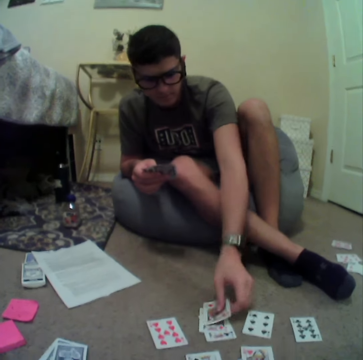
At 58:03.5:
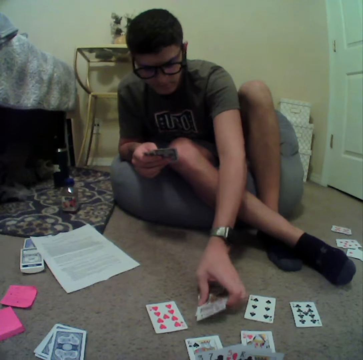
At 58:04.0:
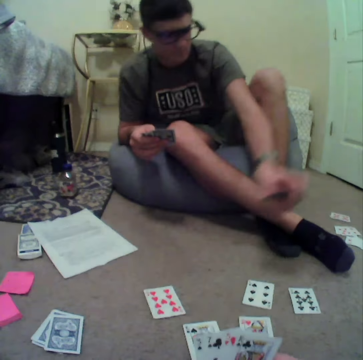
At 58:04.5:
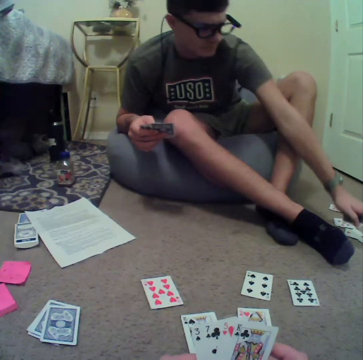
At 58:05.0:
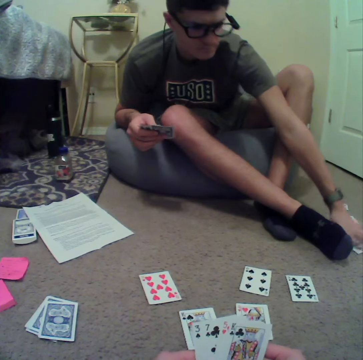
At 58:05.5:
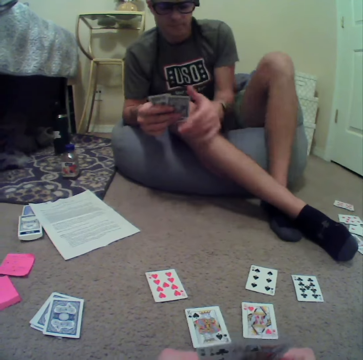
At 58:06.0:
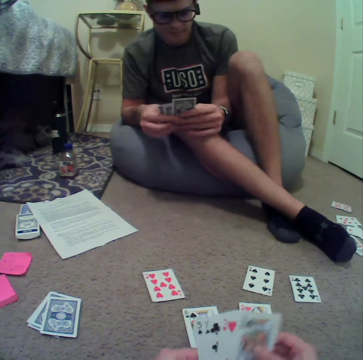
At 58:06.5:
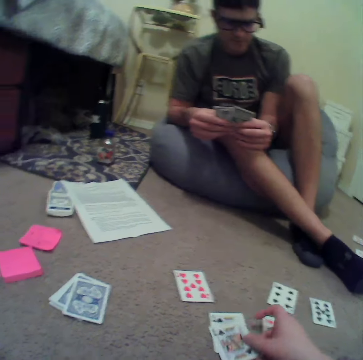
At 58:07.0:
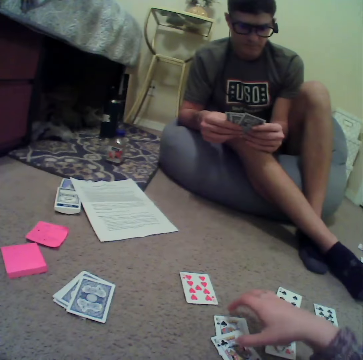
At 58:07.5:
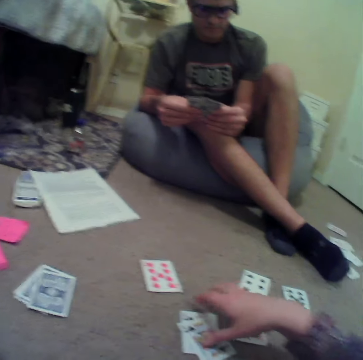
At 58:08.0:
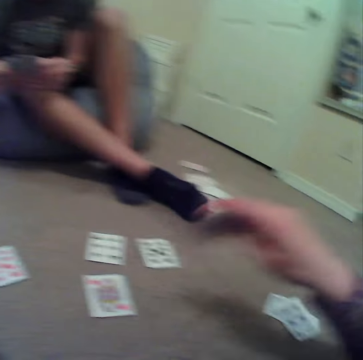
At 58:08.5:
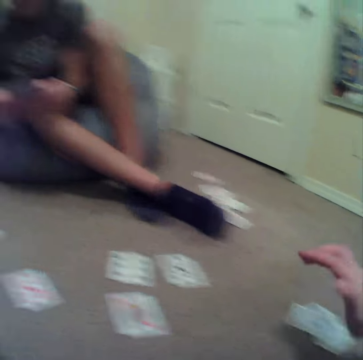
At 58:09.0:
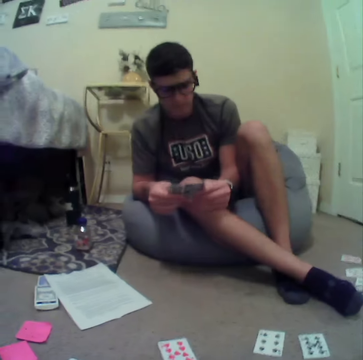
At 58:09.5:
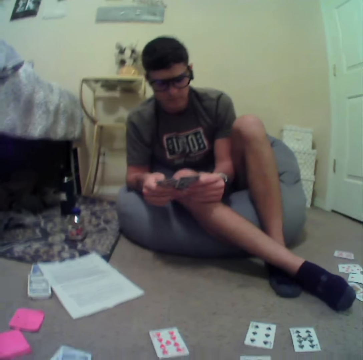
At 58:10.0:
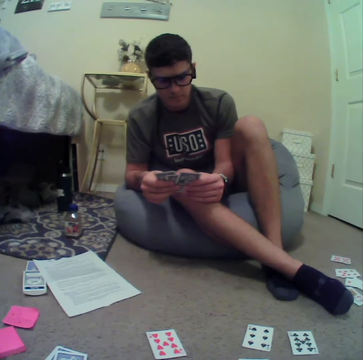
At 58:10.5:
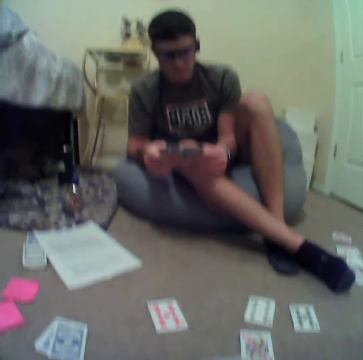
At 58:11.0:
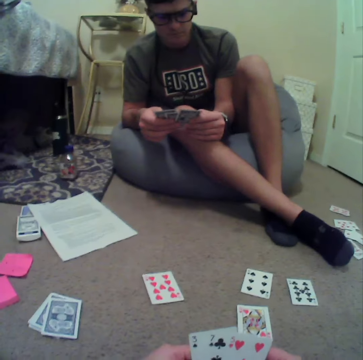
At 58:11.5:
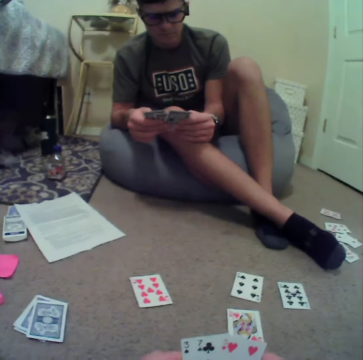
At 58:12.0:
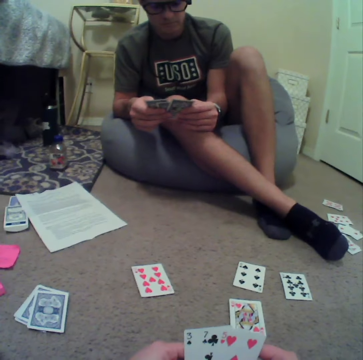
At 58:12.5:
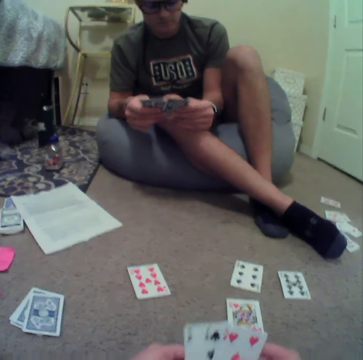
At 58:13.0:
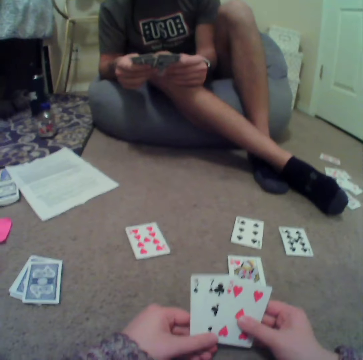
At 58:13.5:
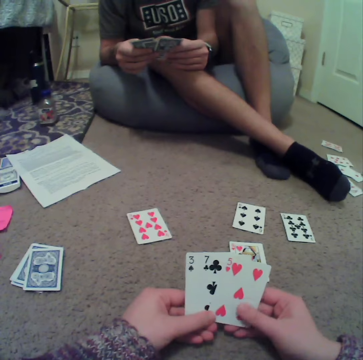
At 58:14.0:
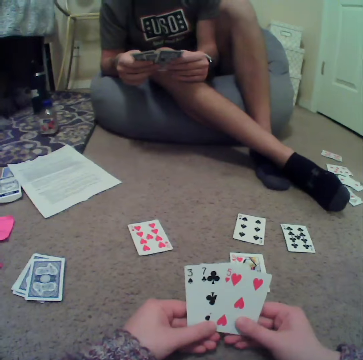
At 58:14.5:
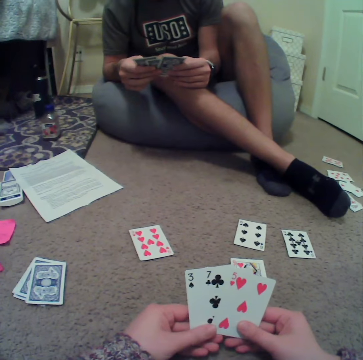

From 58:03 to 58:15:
A person moves cards in the room and places the card on the floor. The person picks the cards and places the cards down. The camera wearer plays a rummy card game in the room. They place the cards down. The person picks the cards.

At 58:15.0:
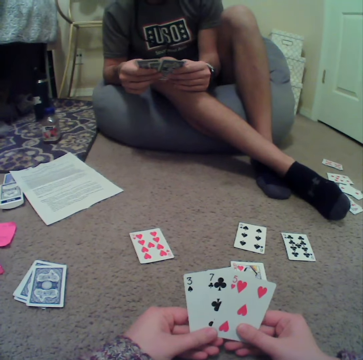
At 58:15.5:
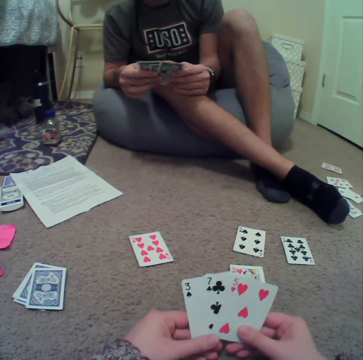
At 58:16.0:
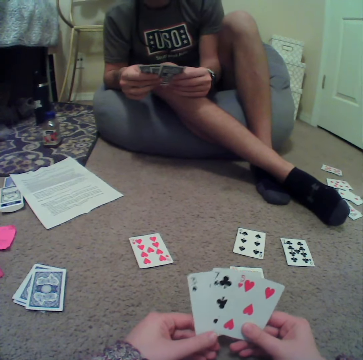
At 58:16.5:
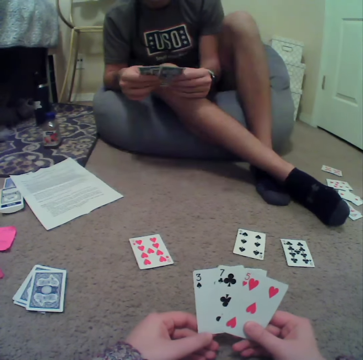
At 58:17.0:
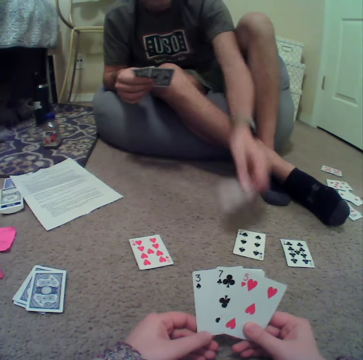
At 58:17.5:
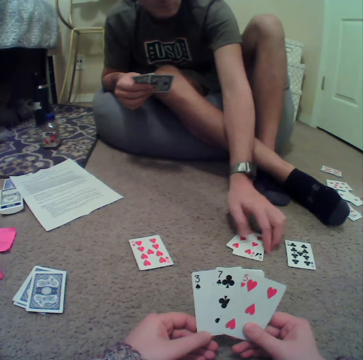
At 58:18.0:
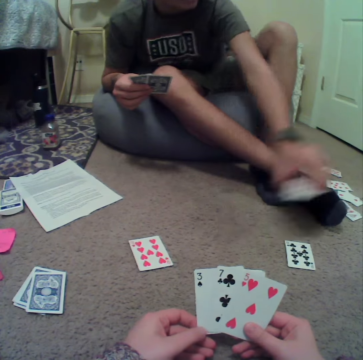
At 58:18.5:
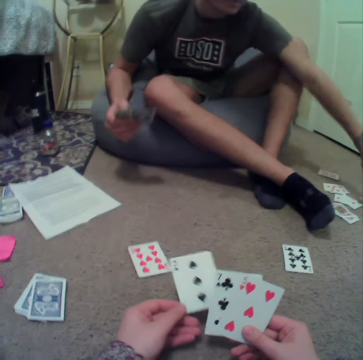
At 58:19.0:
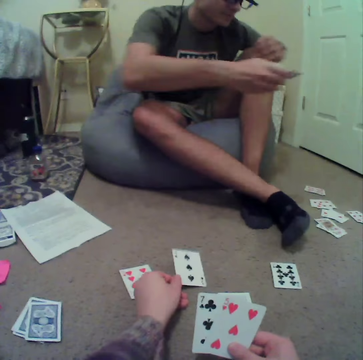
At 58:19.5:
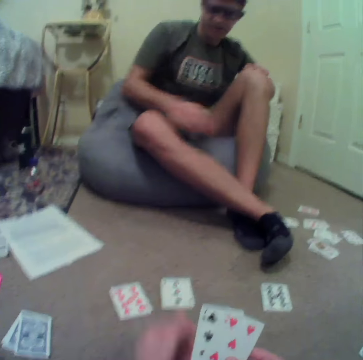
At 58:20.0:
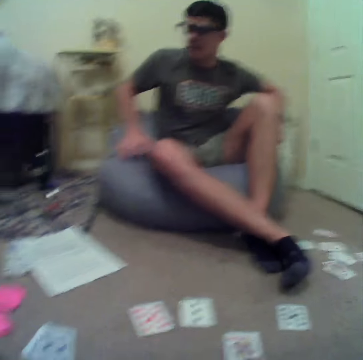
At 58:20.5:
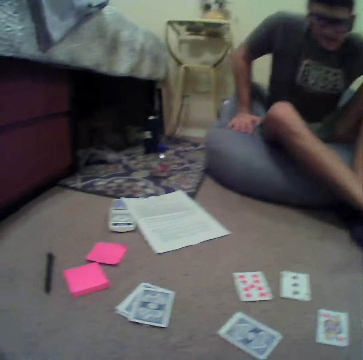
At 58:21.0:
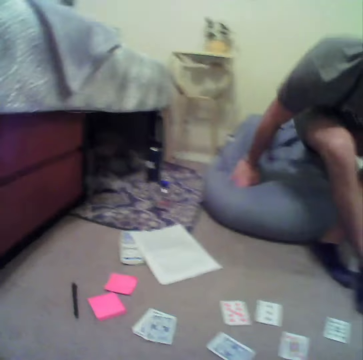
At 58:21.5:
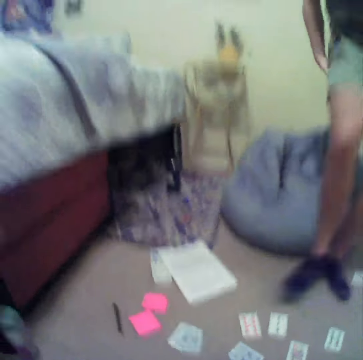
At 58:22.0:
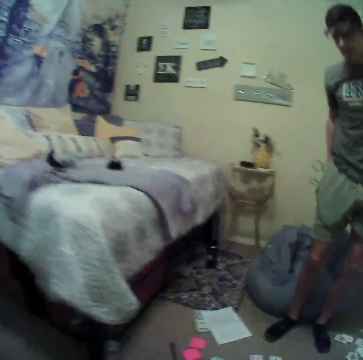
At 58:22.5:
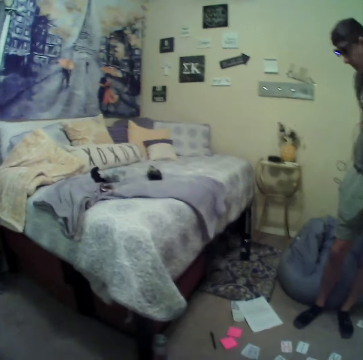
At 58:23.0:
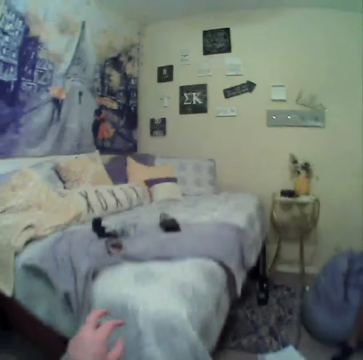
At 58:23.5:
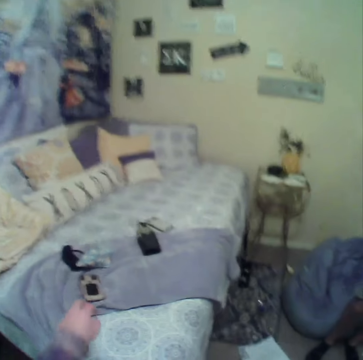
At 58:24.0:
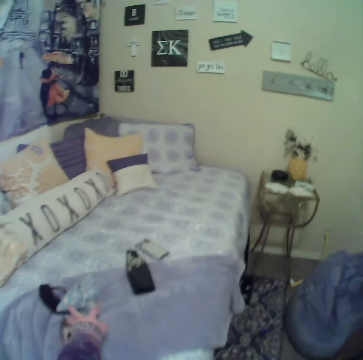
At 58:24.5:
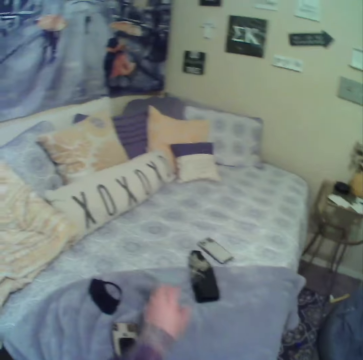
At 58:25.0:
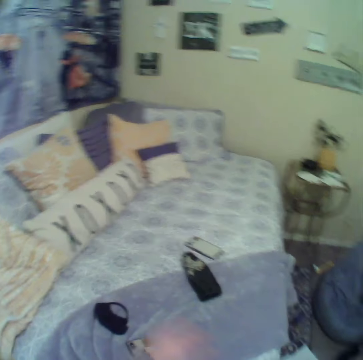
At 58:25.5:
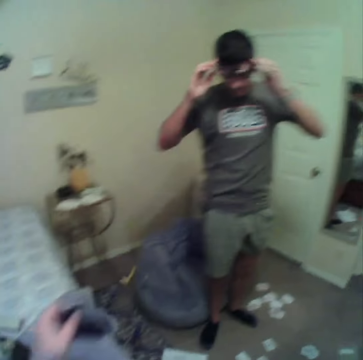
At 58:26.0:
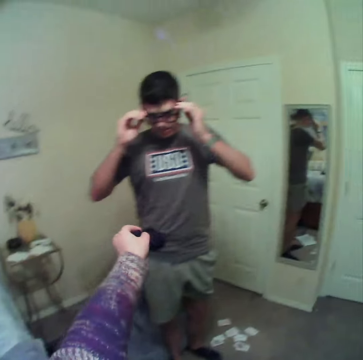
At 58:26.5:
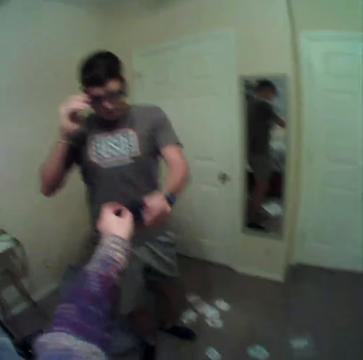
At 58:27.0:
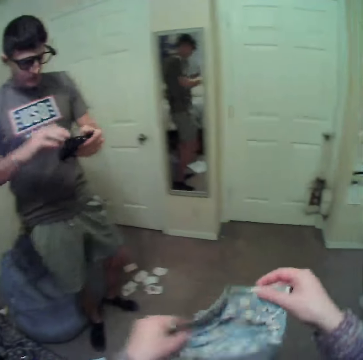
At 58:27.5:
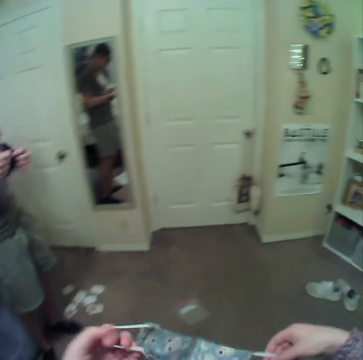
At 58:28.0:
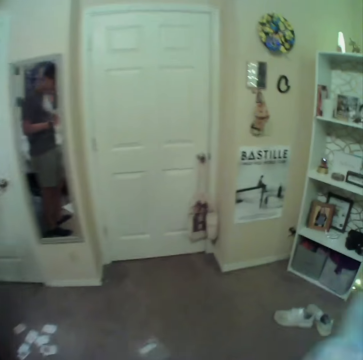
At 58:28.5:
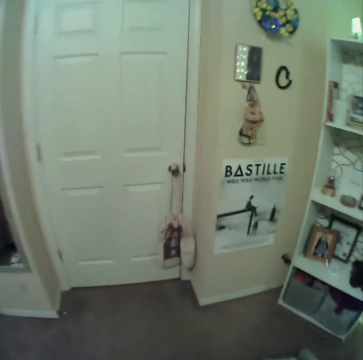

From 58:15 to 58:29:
A person plays a rummy card game in the room and places the card on the floor. The camera wearer plays the rummy card game in the room. They place the card on the floor. The person stands up from the couch. The camera wearer takes a face mask from the bed. They give the person the face mask.

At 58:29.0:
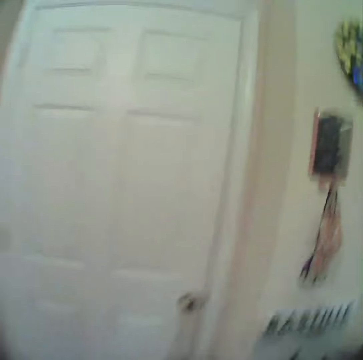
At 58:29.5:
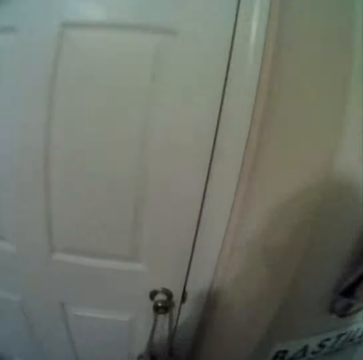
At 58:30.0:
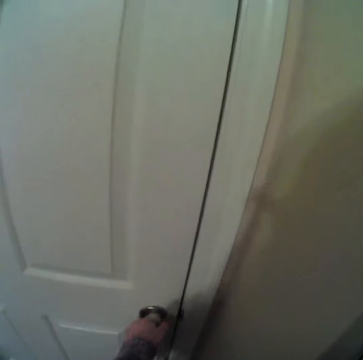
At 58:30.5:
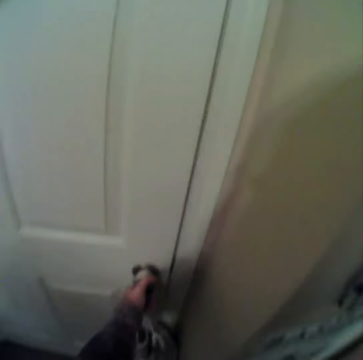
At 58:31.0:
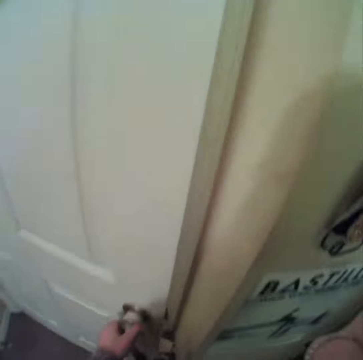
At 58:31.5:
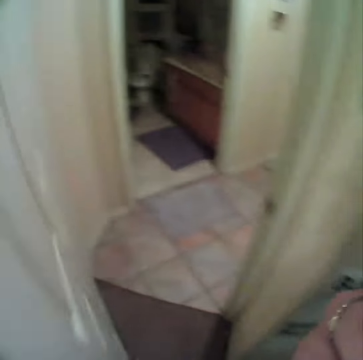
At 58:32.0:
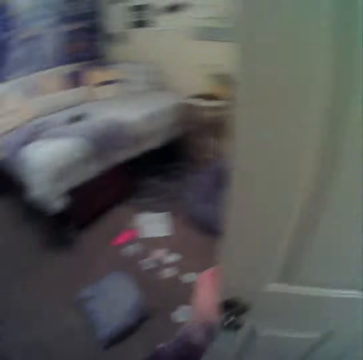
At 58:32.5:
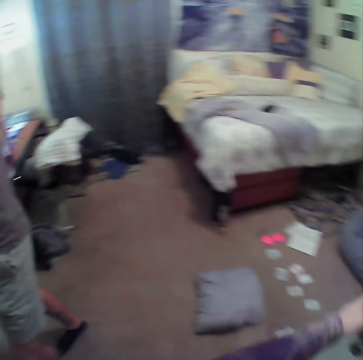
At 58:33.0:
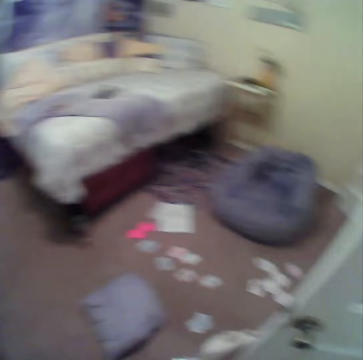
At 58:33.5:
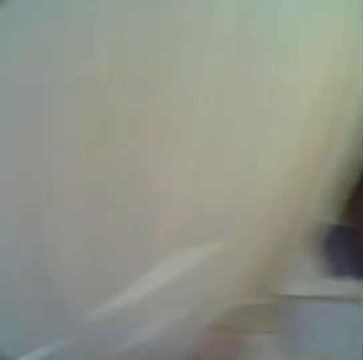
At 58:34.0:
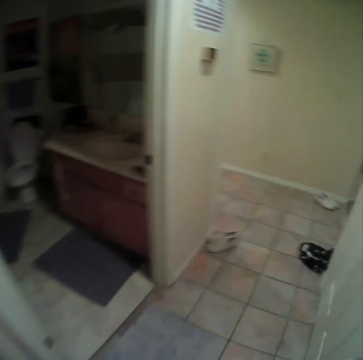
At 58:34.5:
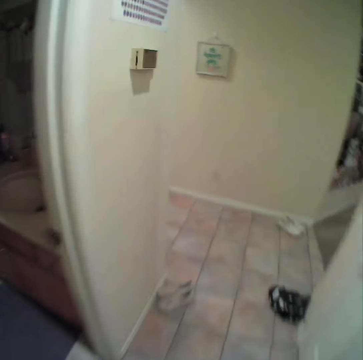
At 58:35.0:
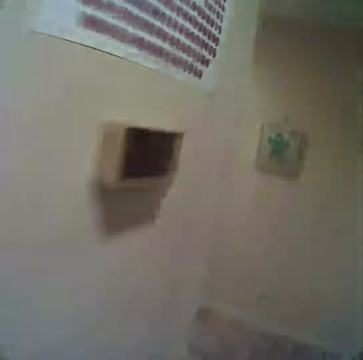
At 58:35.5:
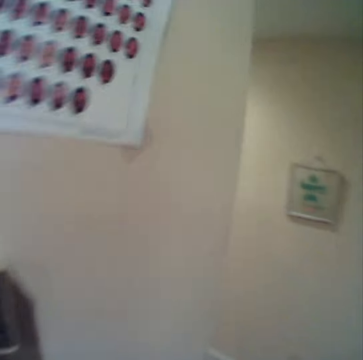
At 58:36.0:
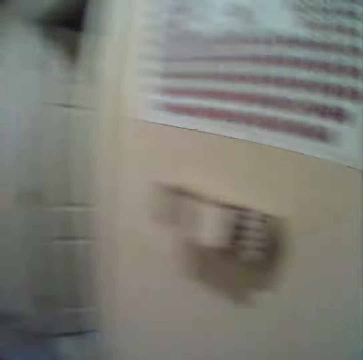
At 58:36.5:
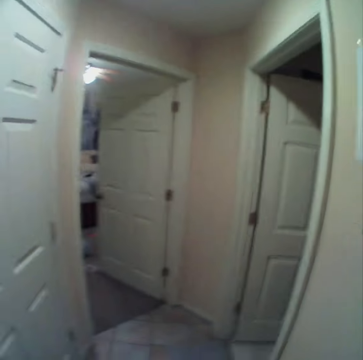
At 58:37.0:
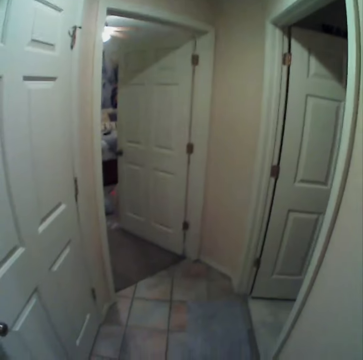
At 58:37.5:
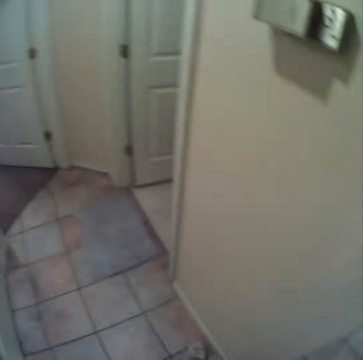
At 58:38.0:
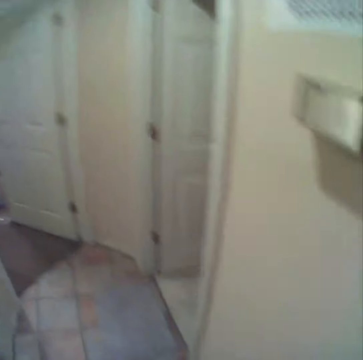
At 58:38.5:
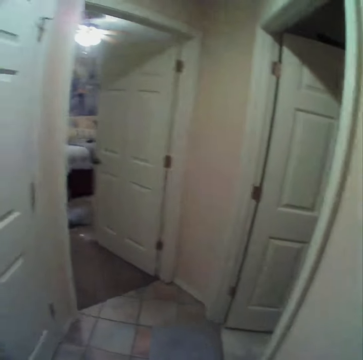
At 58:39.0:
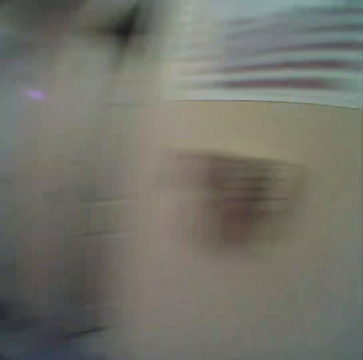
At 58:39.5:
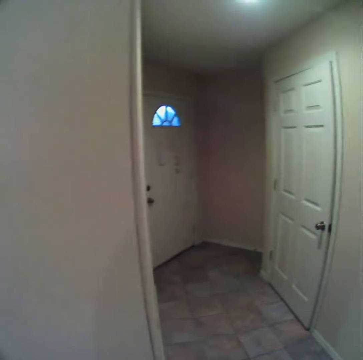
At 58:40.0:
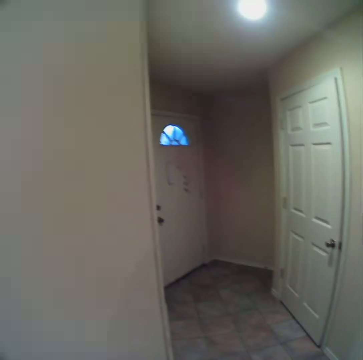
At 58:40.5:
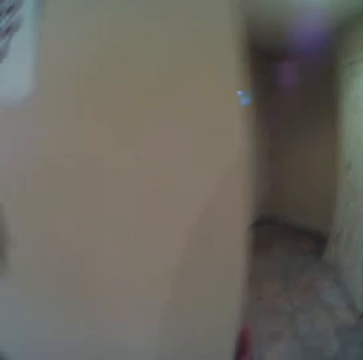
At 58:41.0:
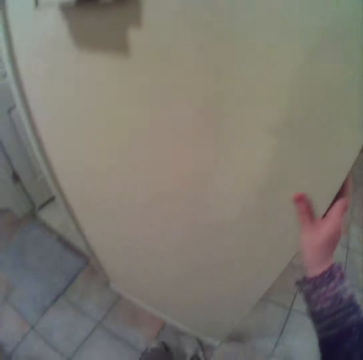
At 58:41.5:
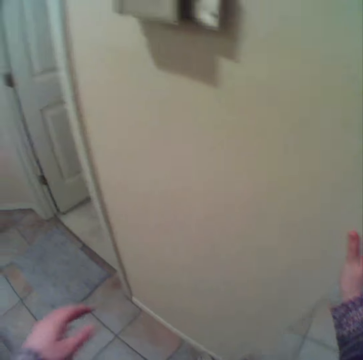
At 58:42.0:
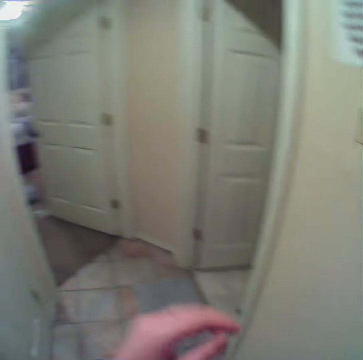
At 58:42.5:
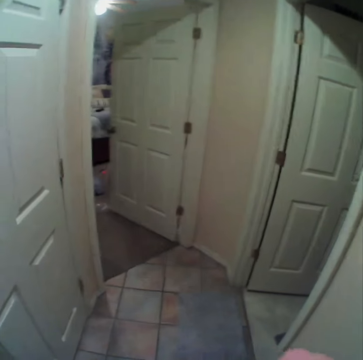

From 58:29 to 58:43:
The camera wearer walks. They wear a face mask in the room. A person opens a door in the room. The camera wearer opens the door. They enter the room. The person walks in the room. The person touches the wall with the right hand.
